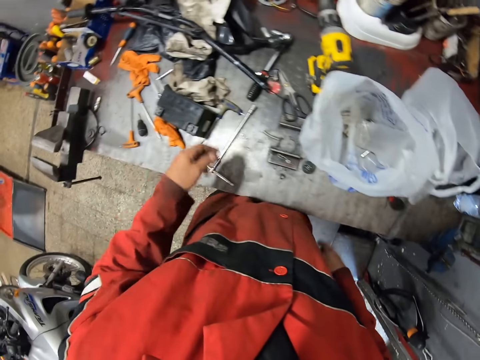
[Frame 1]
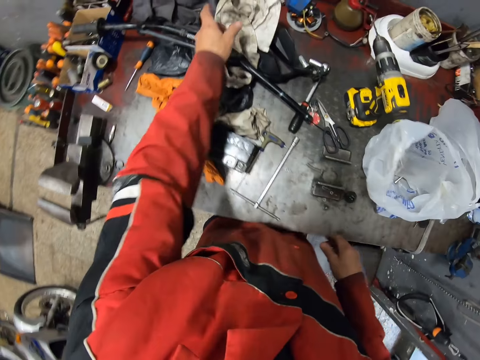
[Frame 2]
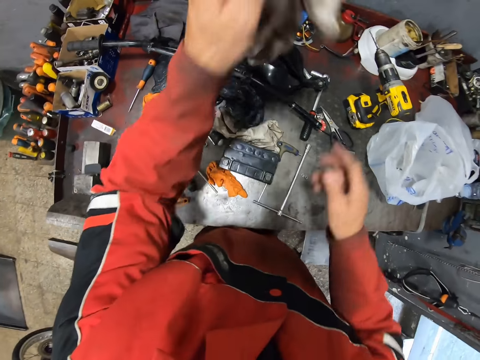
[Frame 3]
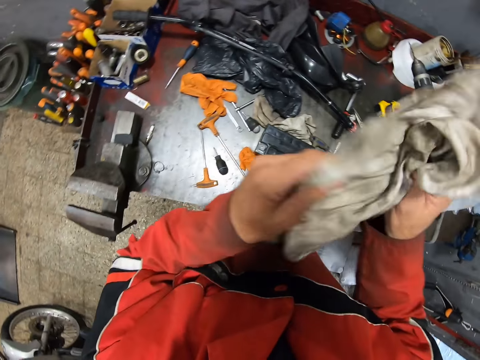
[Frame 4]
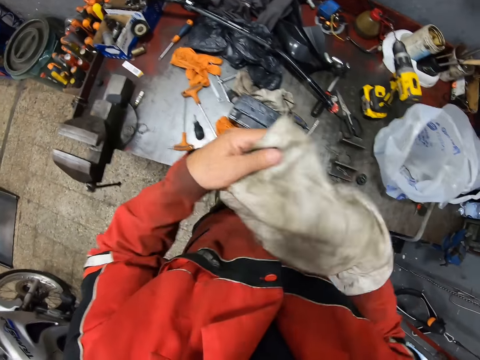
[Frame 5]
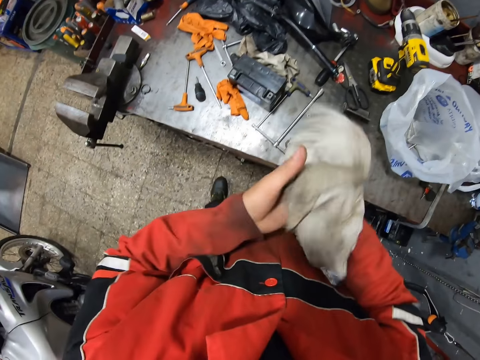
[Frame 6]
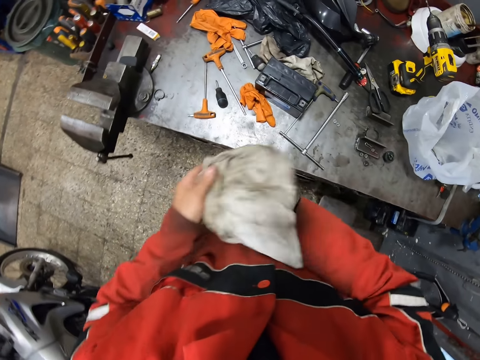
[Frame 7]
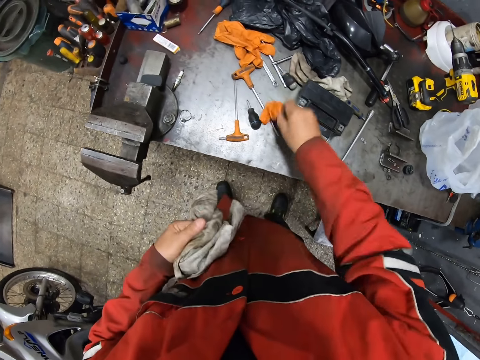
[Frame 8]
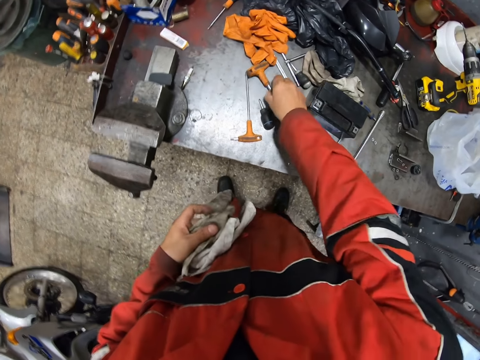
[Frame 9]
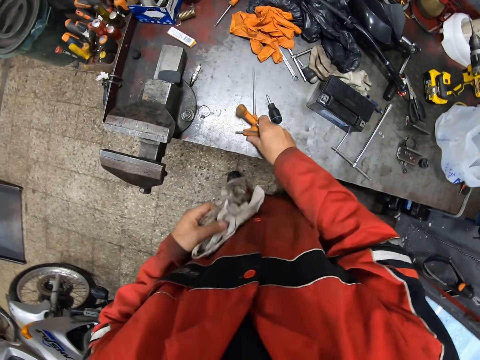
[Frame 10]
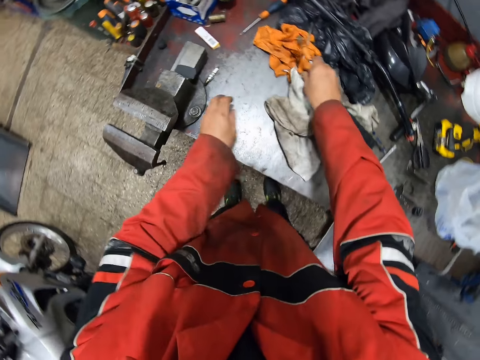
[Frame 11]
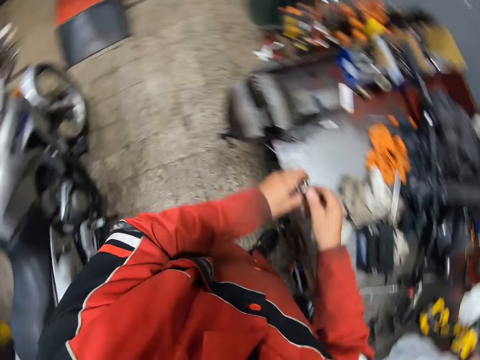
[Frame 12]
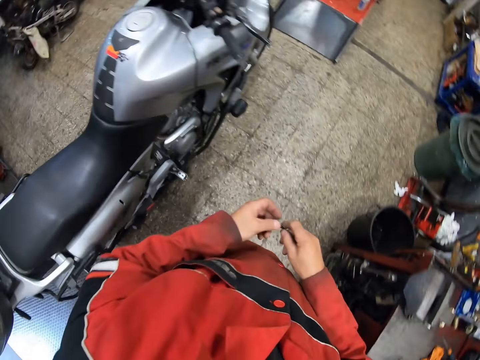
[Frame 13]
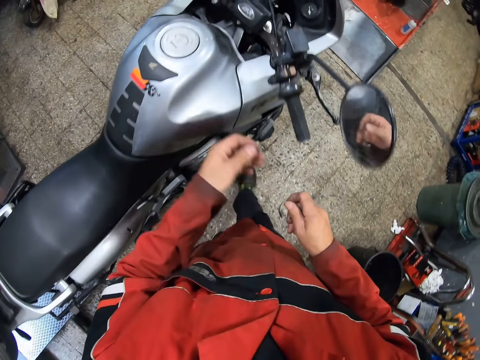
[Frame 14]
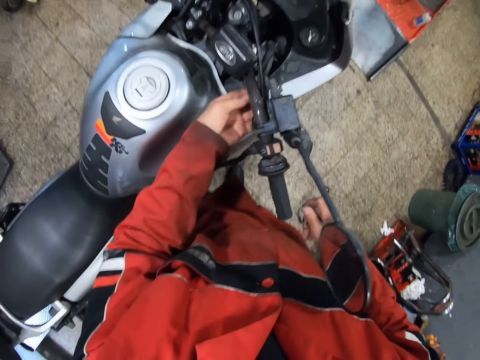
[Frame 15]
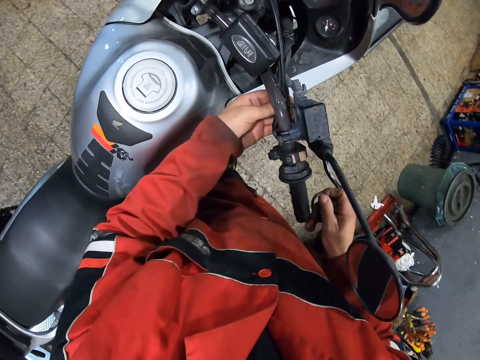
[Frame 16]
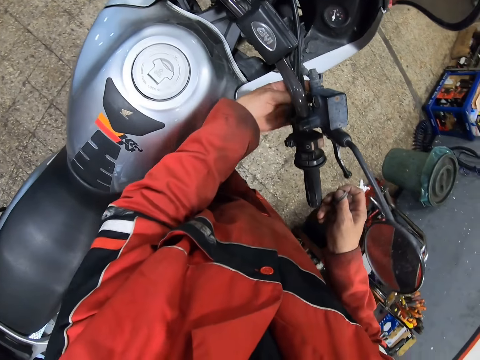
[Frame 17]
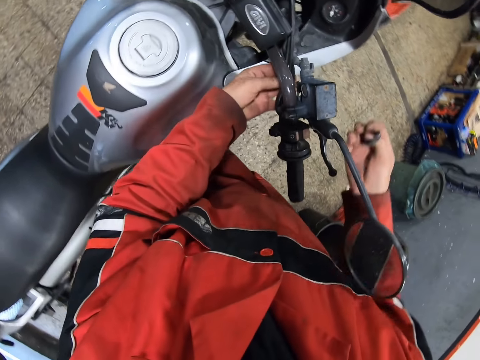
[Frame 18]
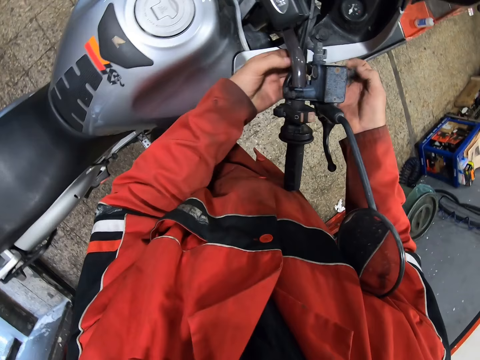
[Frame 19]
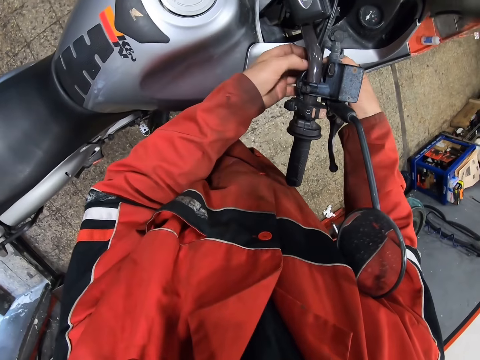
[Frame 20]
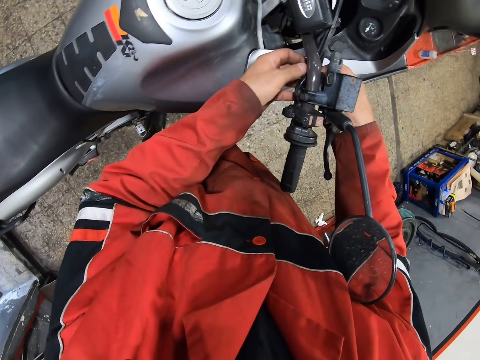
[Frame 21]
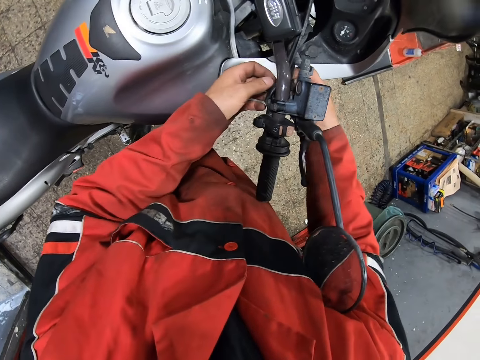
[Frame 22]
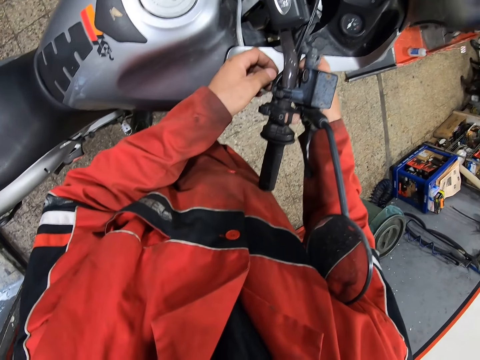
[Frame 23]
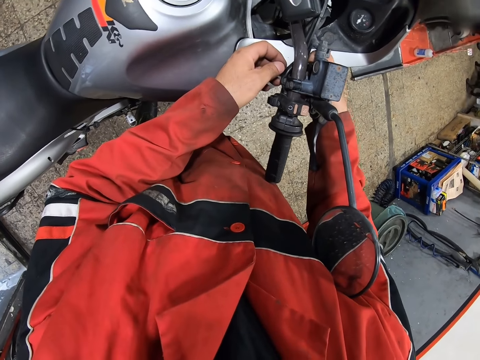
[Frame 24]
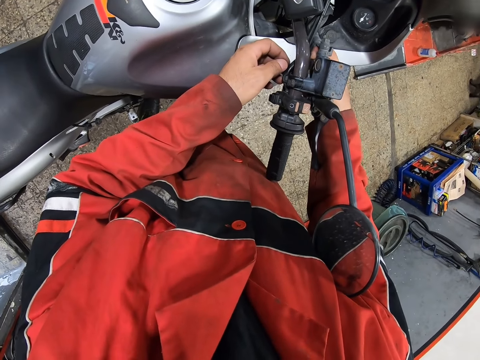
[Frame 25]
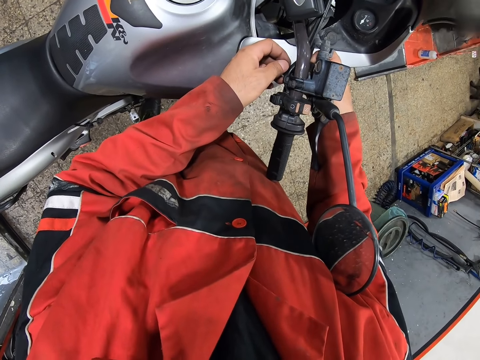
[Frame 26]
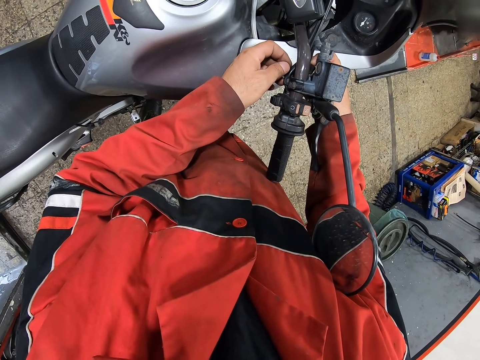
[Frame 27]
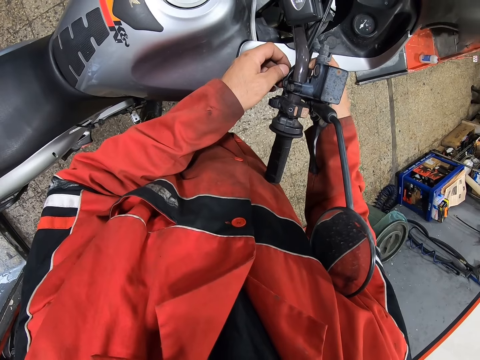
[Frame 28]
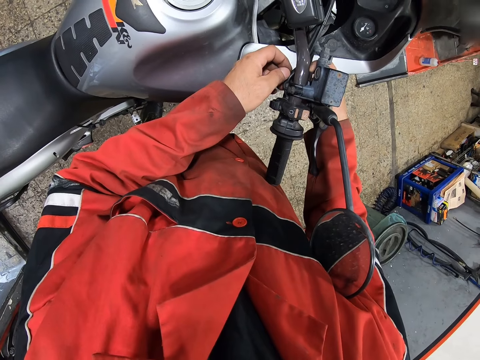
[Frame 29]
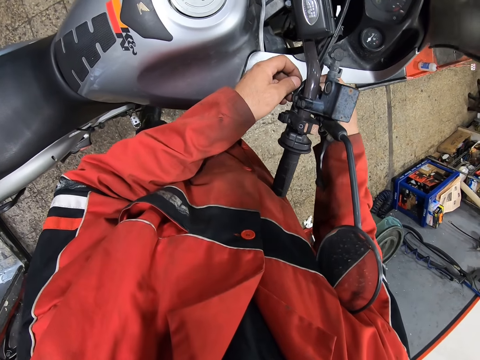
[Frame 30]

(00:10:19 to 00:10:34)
The camera wearer picks up a cloth from the workbench with his left hand. He holds the cloth with both hands. He cleans his left hand with the cloth in both hands. He picks up a nut driver from the workbench with his right hand. He passes the cloth to his left hand. He adjusts a glove on the workbench with his right hand. He moves the screwdriver. He picks up the nut driver from the workbench with his right hand. He drops the cloth on the workbench with his left hand. He picks up a nut from the workbench with his left hand. He holds the motorcycle handle with his left hand. He tightens the motorcycle. He holds the motorcycle with both hands.

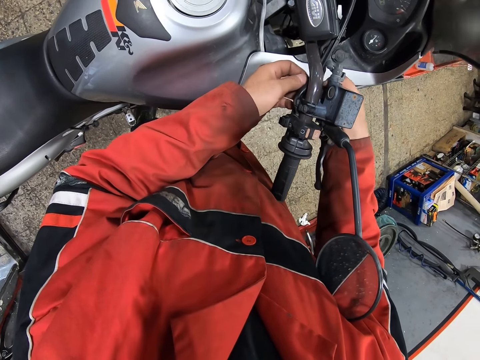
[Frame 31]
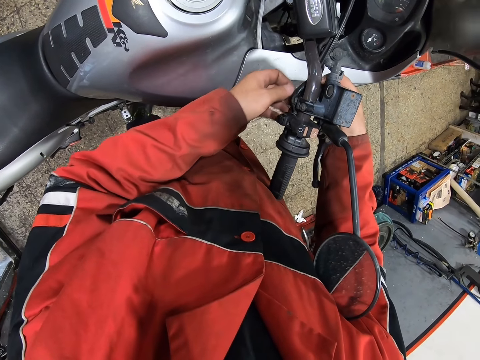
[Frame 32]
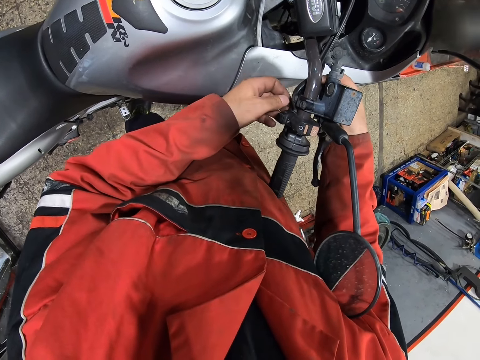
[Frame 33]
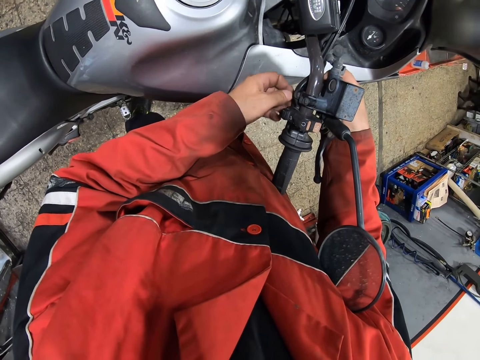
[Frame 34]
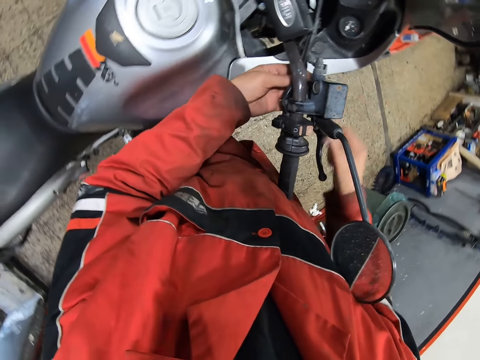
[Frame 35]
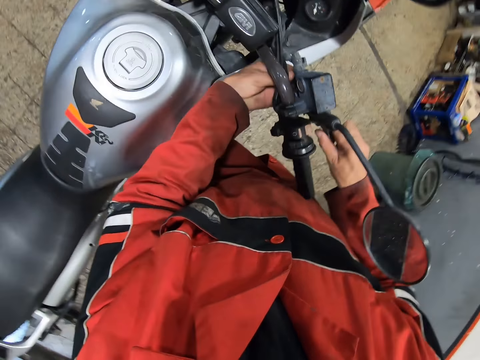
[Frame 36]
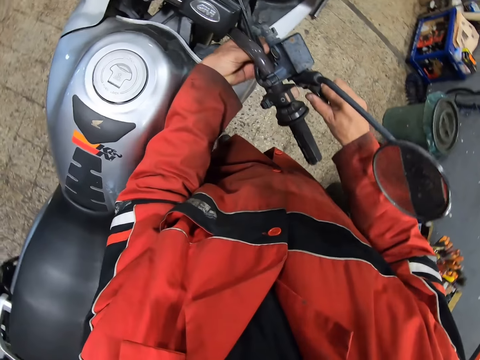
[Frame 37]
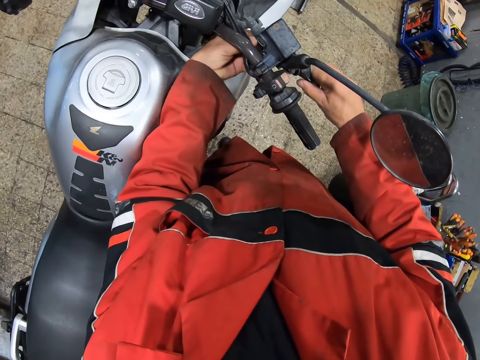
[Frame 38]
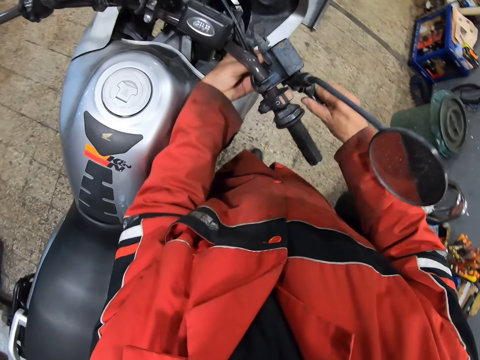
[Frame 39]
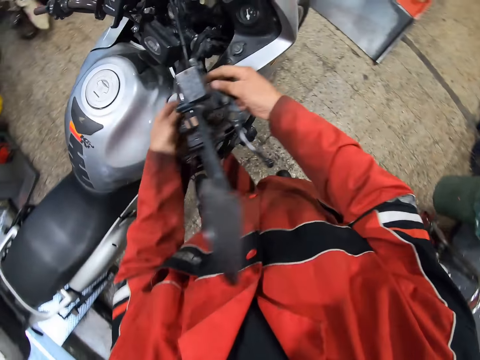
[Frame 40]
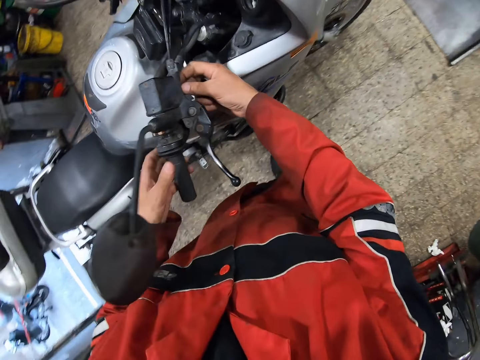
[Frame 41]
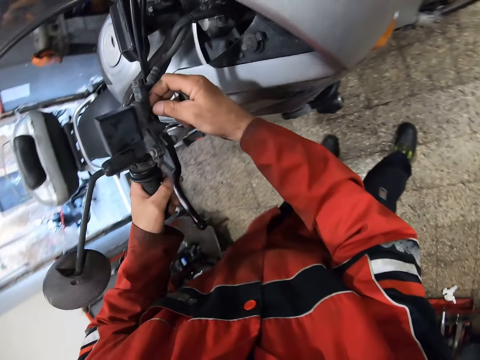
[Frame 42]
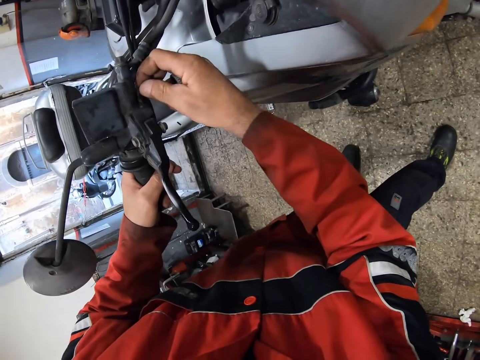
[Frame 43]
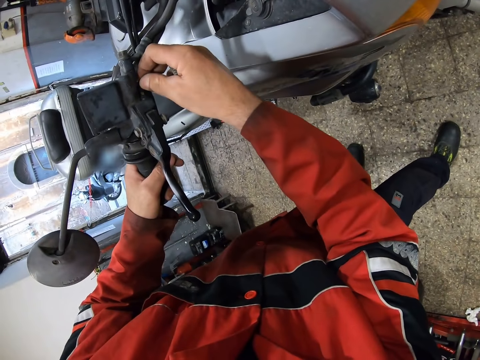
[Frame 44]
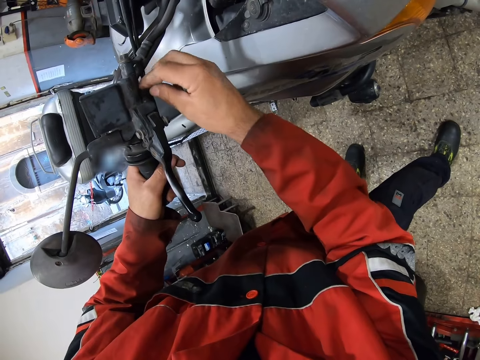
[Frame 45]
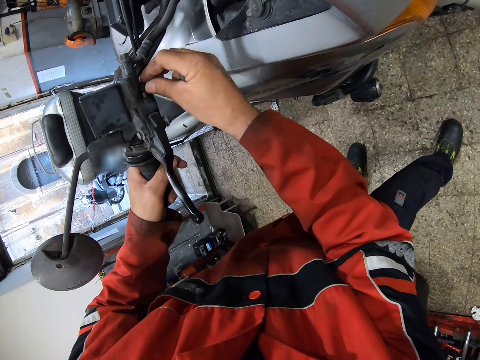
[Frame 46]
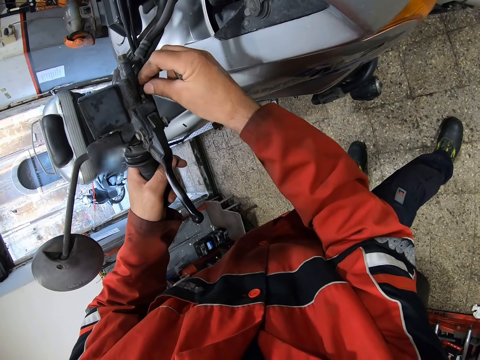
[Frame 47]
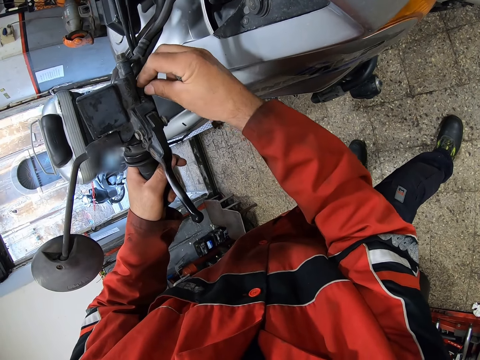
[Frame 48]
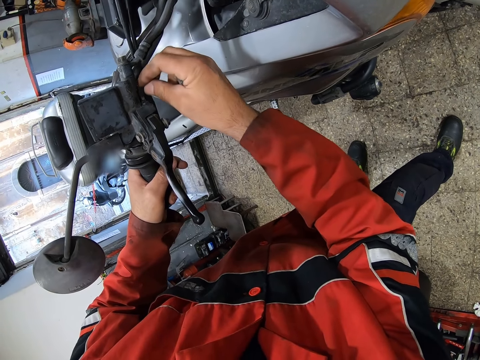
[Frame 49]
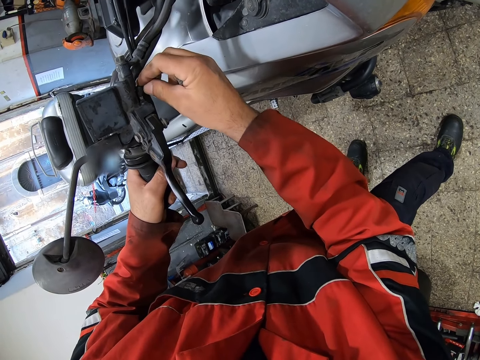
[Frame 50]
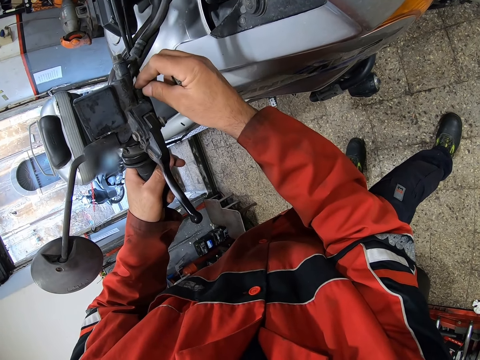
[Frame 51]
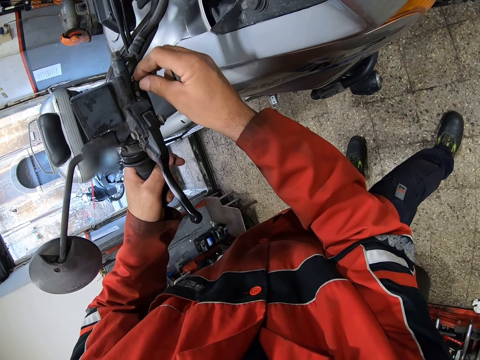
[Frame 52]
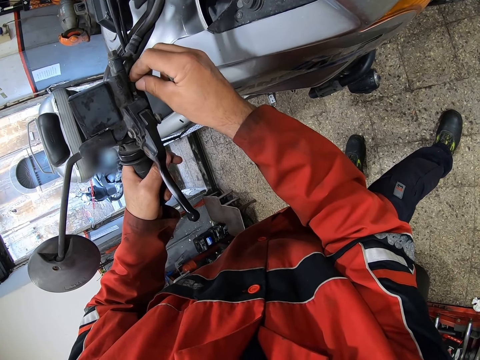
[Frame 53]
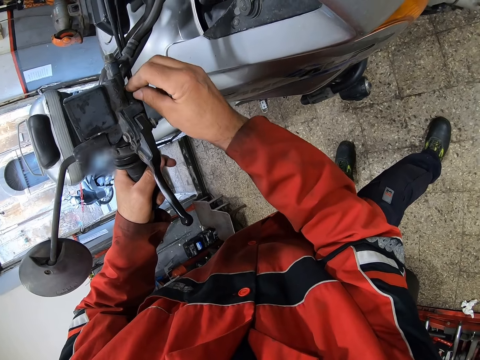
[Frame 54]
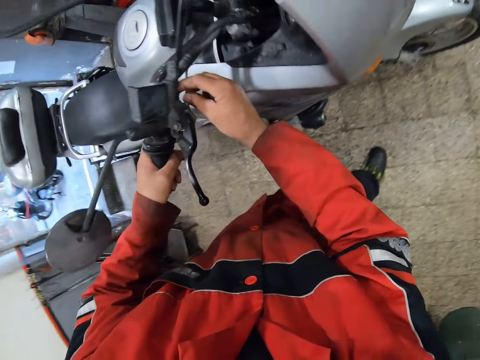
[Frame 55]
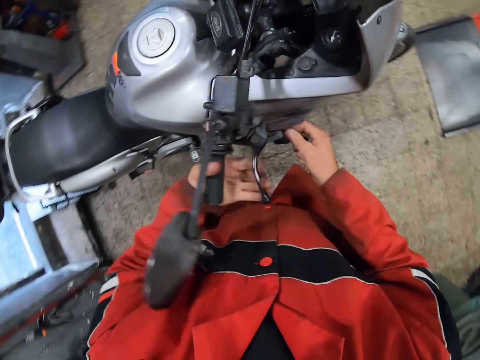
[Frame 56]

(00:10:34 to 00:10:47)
The camera wearer adjusts the motorcycle handle with his right hand.
